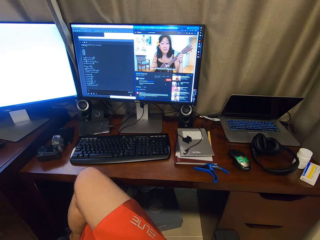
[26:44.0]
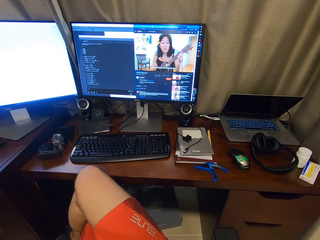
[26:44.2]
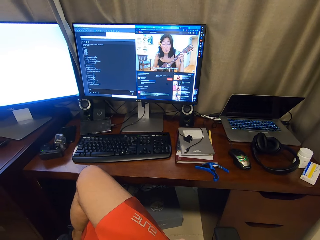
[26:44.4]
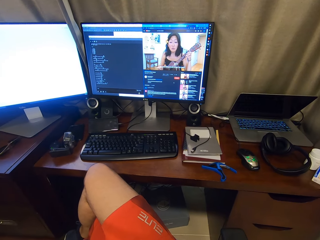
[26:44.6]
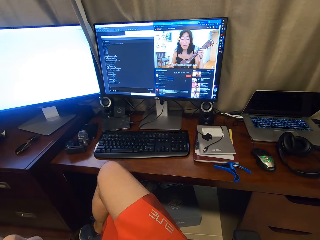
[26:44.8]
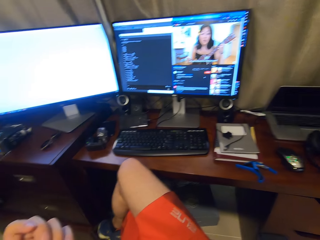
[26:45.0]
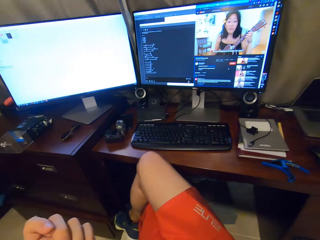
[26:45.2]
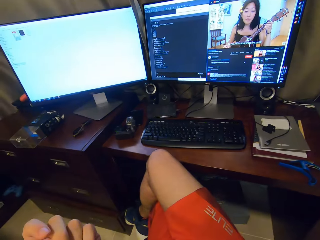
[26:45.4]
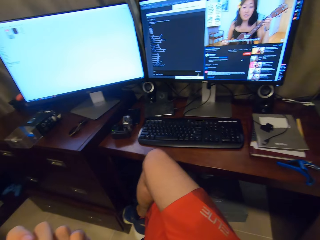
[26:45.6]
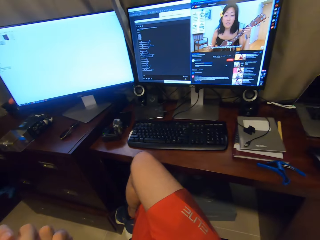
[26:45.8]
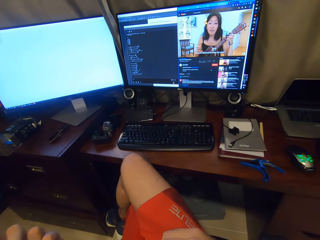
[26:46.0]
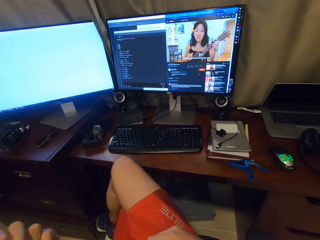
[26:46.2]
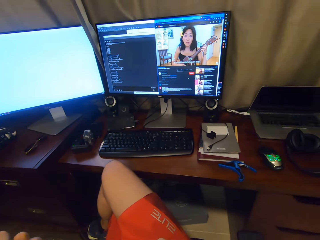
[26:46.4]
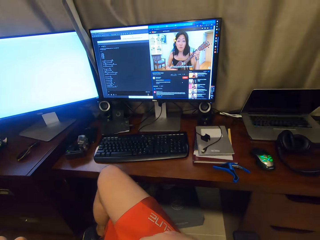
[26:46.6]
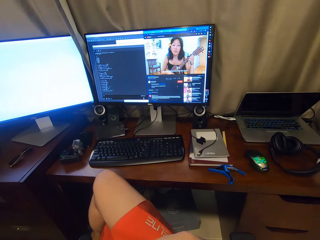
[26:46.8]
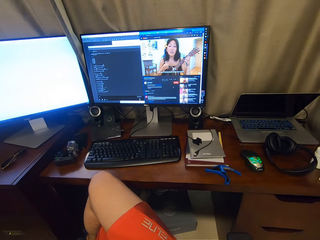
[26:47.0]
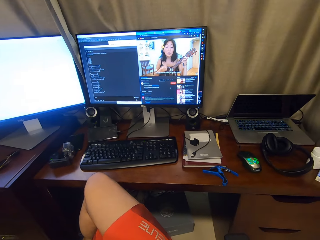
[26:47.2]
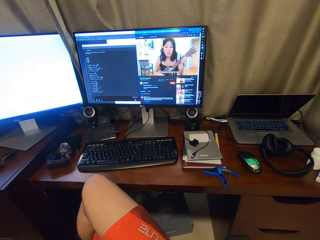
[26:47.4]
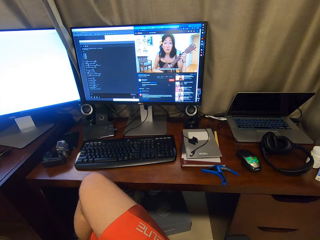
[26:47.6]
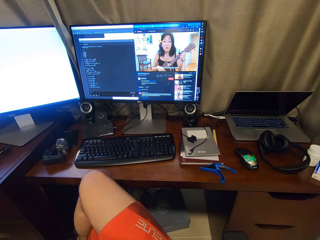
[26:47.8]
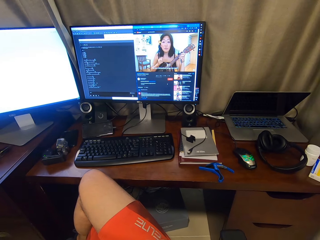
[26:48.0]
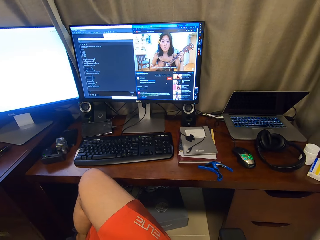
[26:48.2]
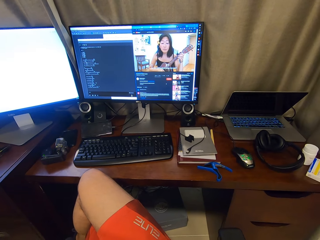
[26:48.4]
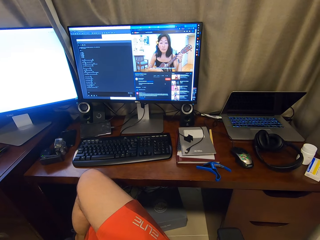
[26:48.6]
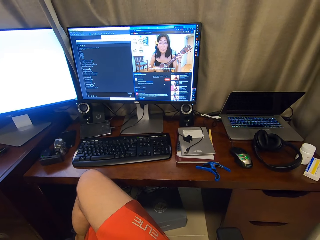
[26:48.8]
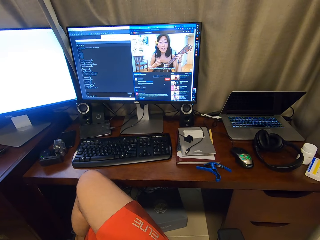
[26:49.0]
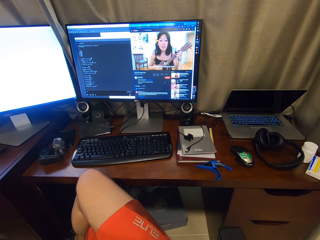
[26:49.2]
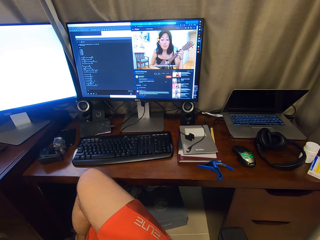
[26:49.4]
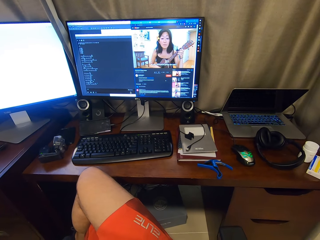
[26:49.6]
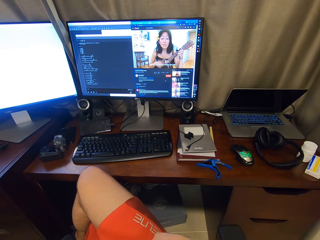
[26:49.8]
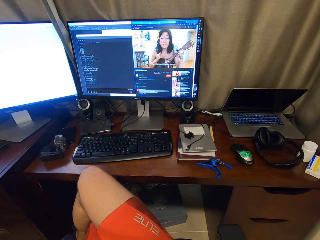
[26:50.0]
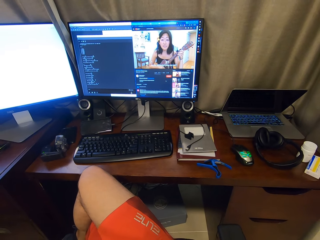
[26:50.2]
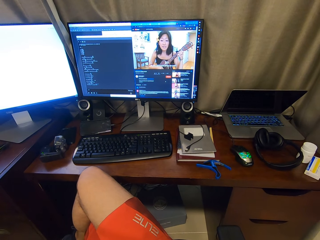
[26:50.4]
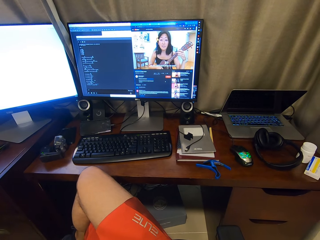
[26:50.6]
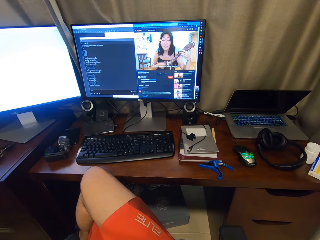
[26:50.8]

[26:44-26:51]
The camera wearer plays guitar.

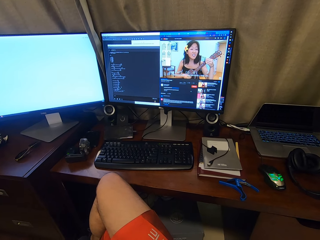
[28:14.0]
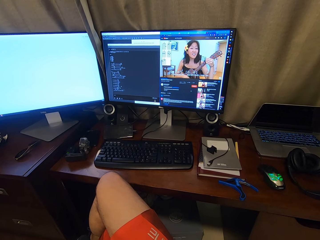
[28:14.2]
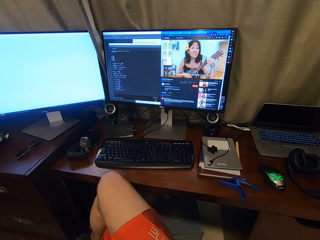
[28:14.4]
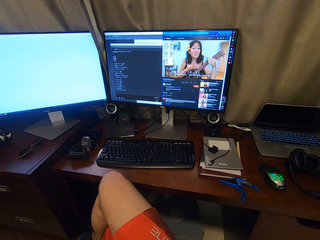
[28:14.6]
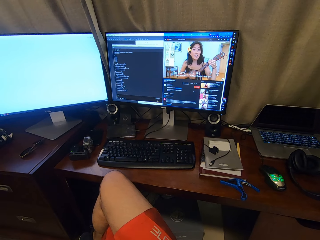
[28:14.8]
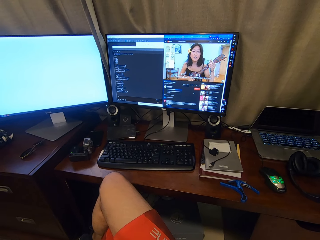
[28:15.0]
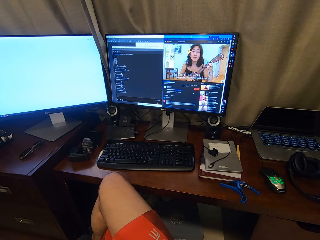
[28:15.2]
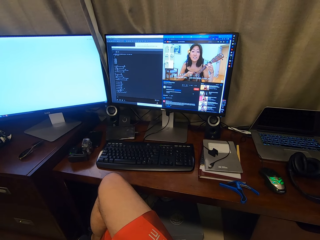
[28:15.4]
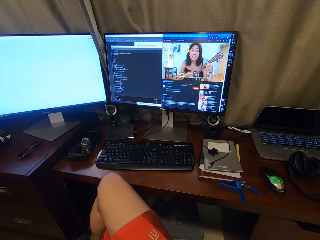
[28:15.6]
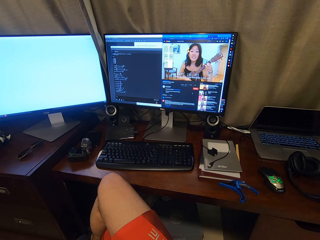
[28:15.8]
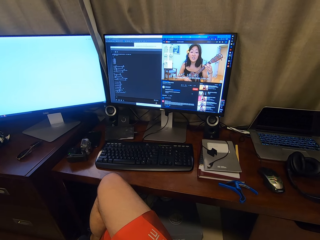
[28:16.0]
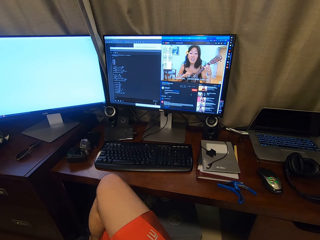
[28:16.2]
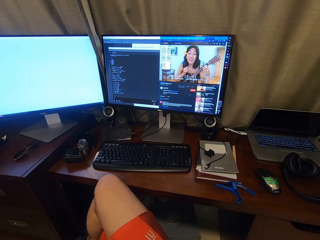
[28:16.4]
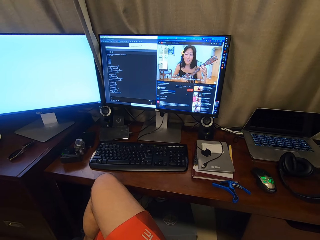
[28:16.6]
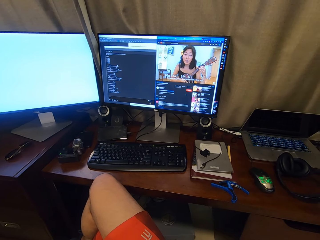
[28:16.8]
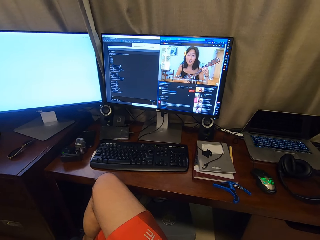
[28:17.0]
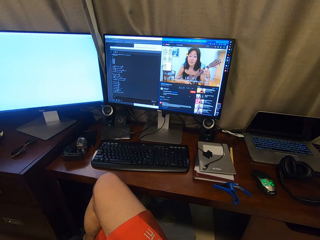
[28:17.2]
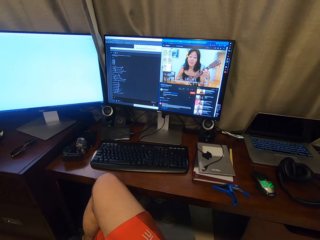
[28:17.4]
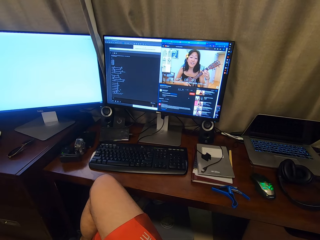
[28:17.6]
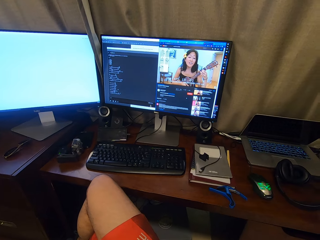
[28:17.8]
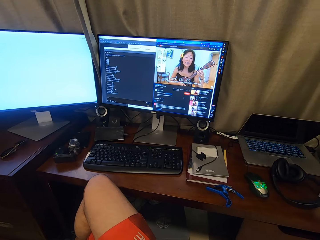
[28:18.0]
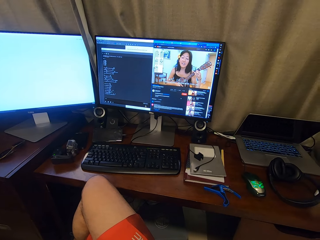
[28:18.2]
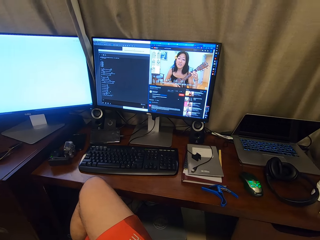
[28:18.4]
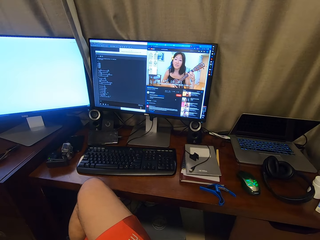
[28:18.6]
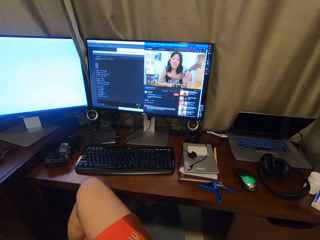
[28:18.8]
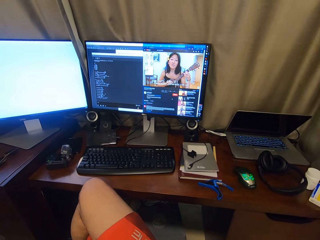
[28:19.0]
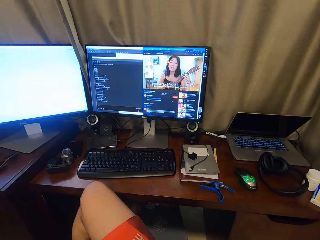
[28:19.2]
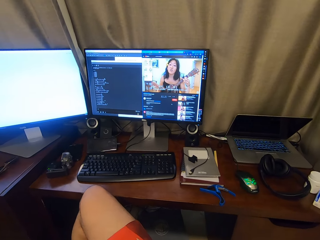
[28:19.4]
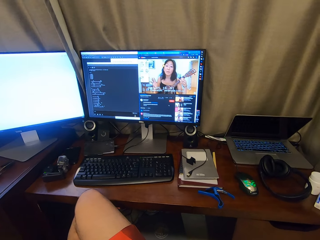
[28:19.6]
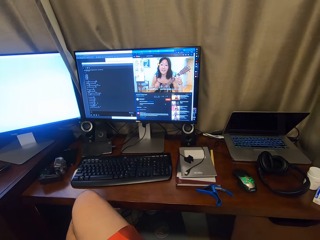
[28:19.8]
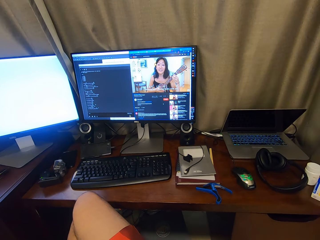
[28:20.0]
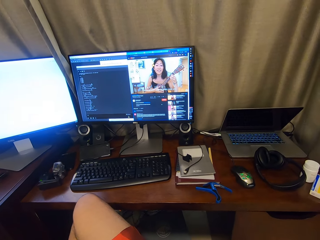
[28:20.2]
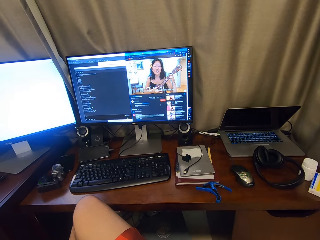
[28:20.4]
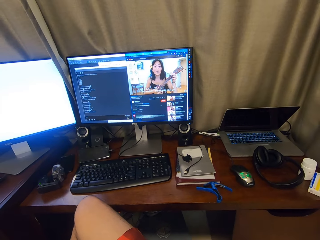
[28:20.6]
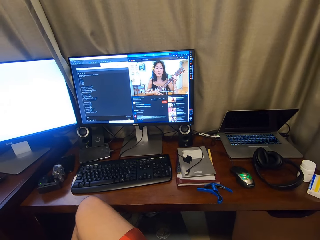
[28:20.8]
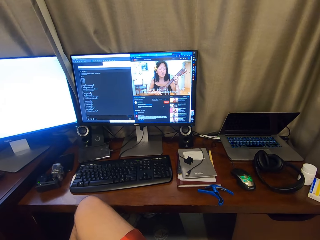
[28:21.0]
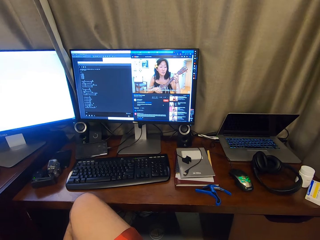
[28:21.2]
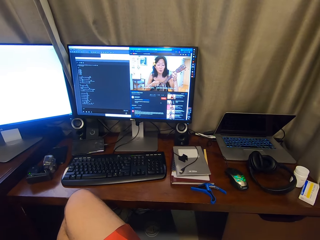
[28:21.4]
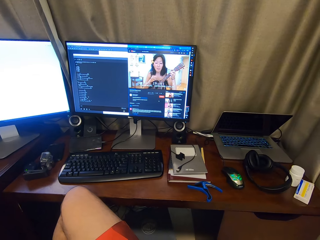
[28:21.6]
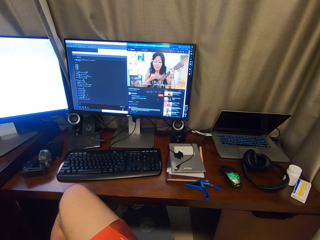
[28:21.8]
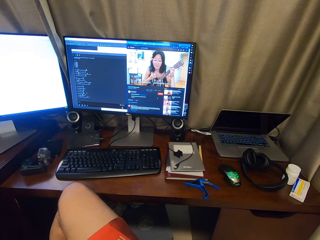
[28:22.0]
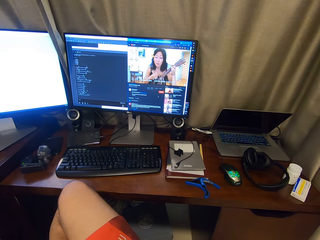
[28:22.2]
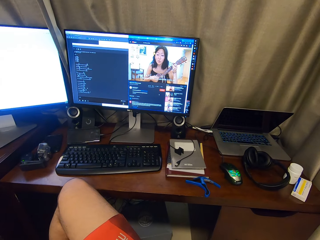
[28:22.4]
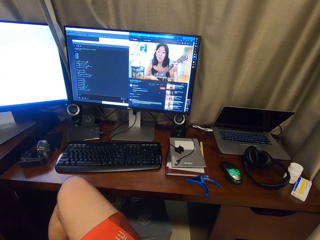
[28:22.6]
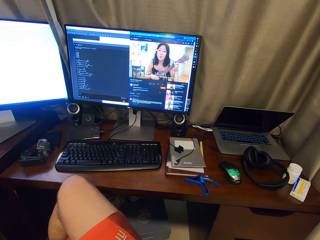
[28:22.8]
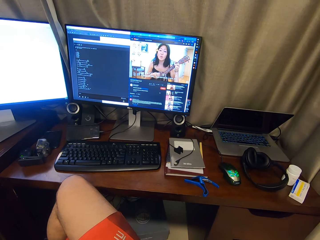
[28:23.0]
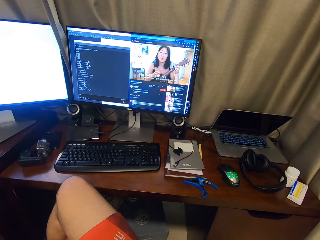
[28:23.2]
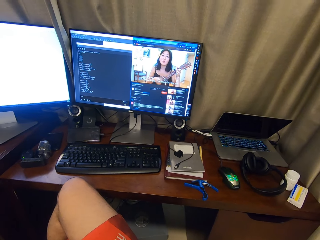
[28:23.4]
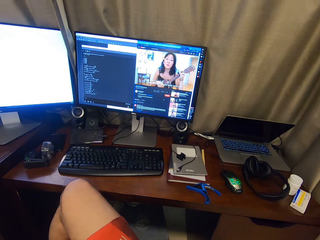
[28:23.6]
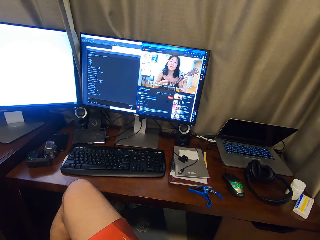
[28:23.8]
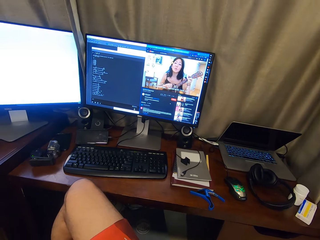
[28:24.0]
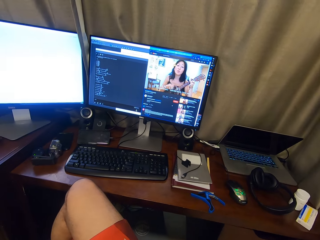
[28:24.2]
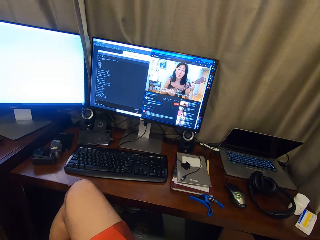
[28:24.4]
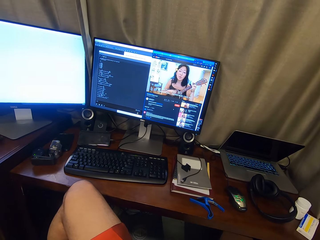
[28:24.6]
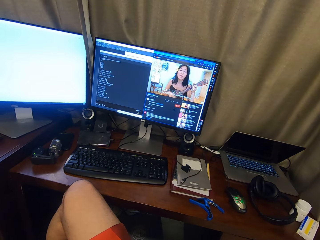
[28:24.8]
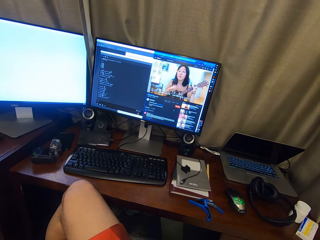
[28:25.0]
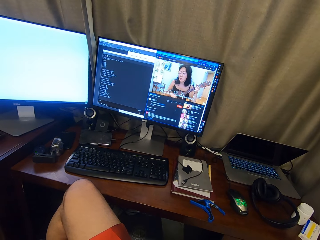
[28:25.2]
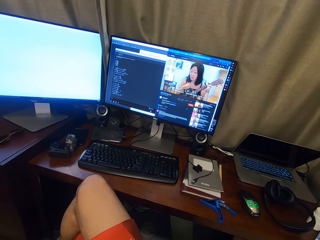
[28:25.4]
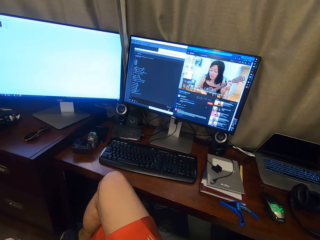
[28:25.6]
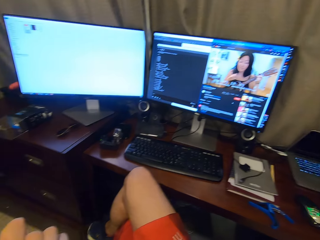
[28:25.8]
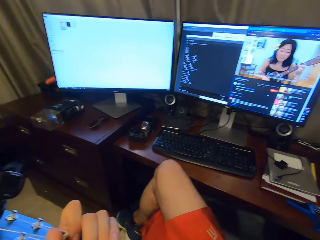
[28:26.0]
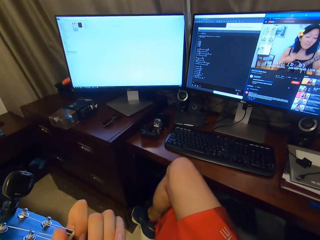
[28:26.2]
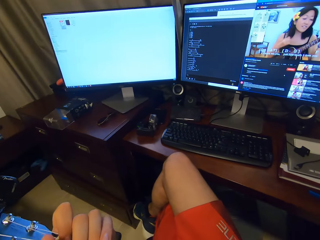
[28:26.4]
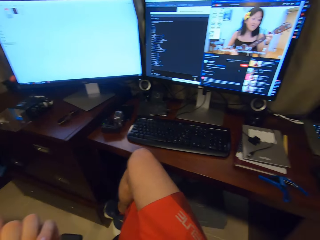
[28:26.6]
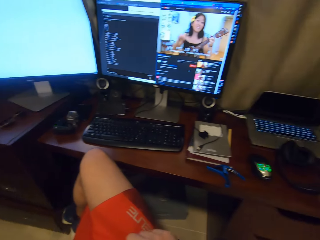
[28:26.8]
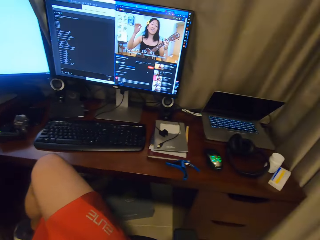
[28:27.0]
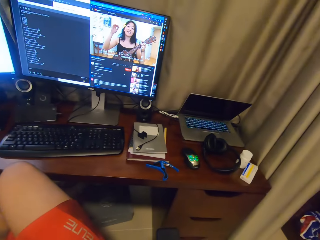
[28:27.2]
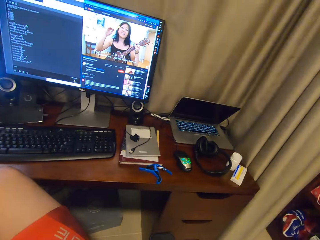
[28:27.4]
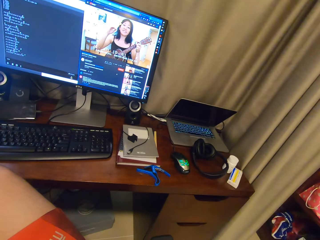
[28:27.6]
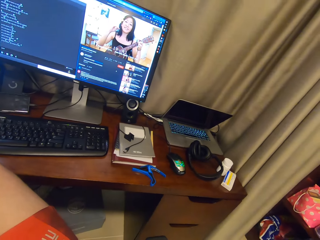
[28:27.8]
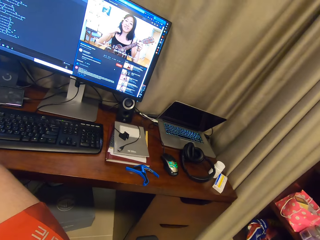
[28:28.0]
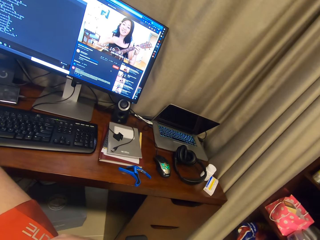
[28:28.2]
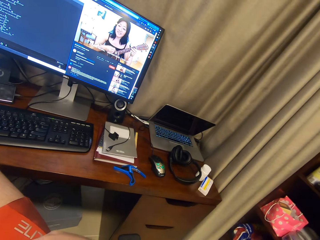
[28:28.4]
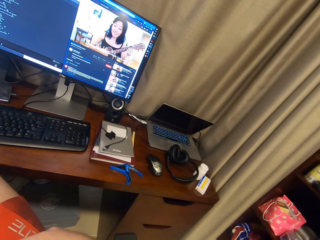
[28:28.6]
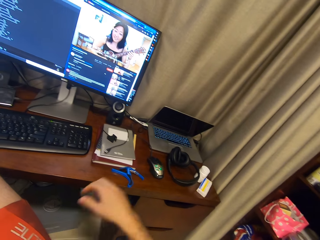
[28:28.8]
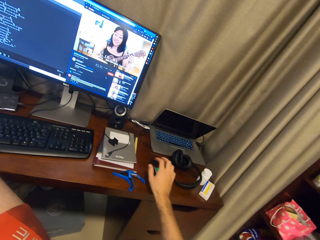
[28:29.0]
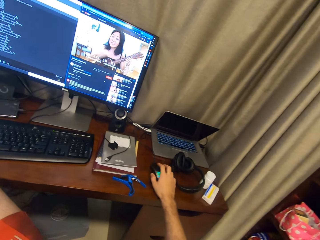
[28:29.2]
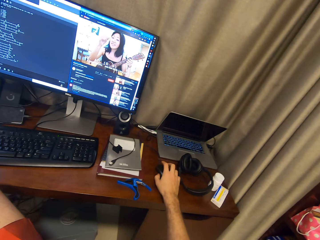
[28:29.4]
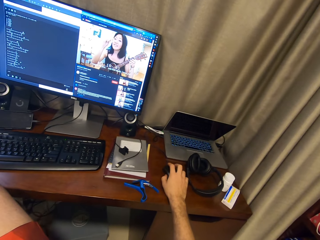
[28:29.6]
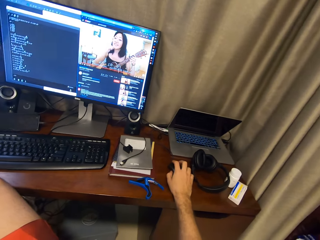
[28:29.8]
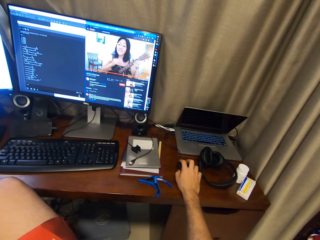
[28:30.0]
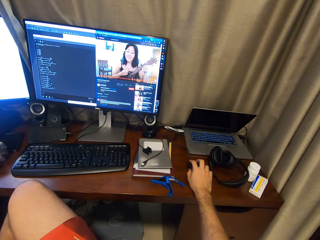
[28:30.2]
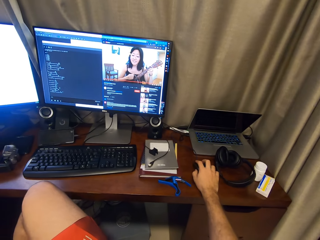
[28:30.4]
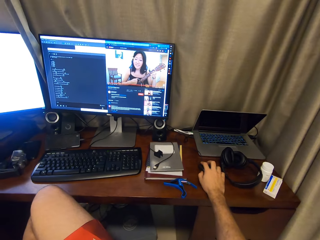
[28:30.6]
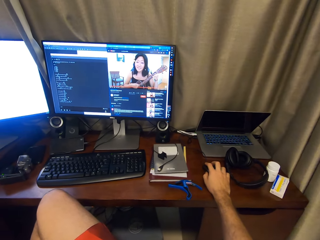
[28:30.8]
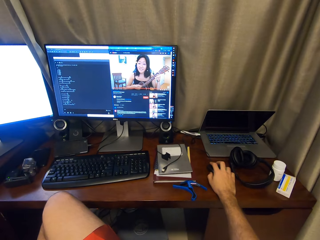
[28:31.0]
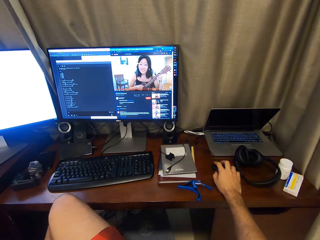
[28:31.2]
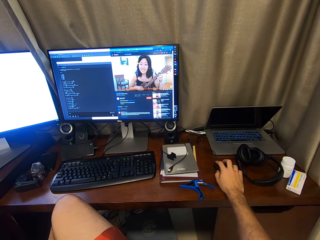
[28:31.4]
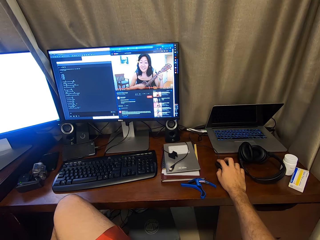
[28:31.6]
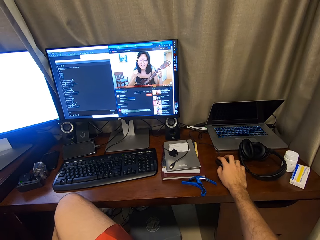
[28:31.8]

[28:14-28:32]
The camera wearer watches the monitor. They use the computer and click the mouse.
